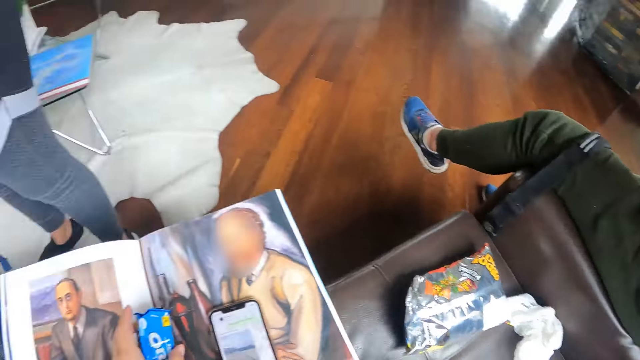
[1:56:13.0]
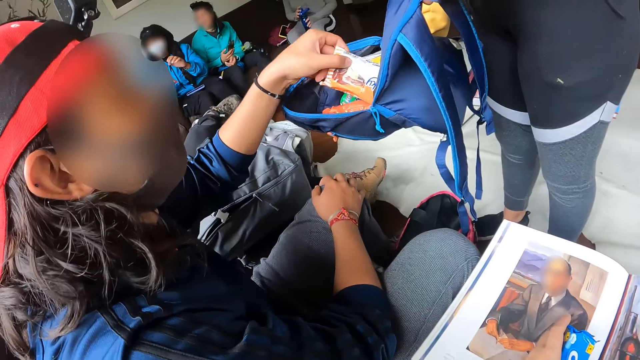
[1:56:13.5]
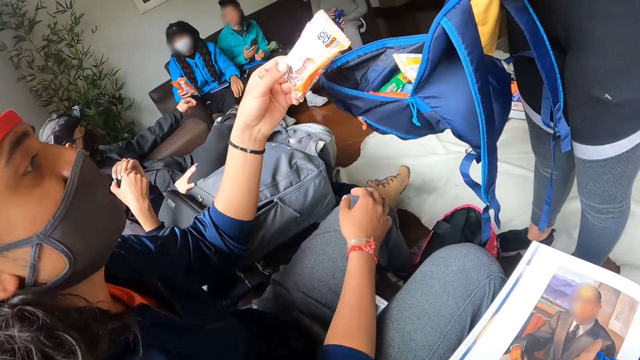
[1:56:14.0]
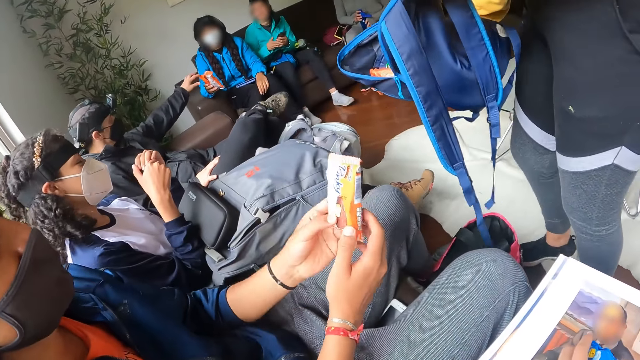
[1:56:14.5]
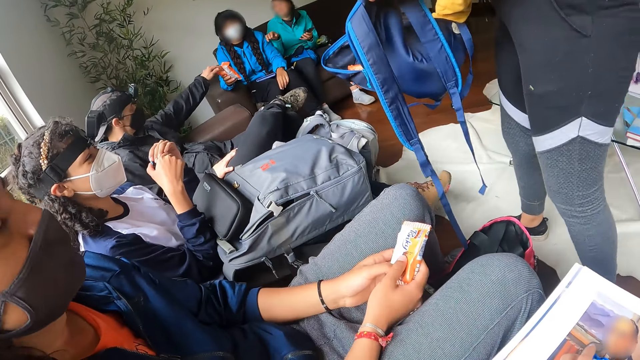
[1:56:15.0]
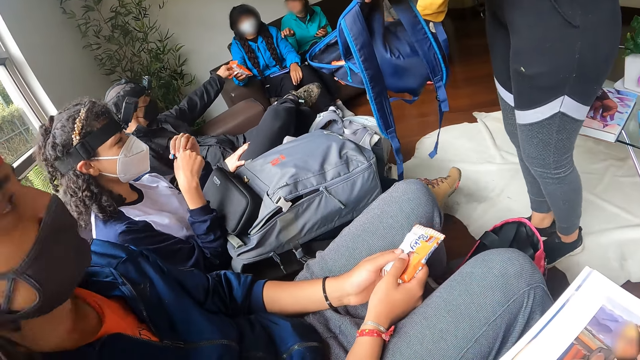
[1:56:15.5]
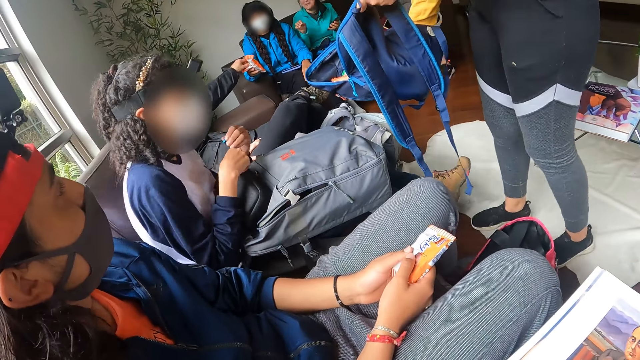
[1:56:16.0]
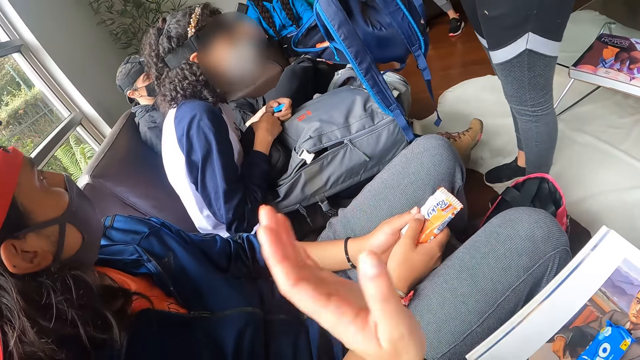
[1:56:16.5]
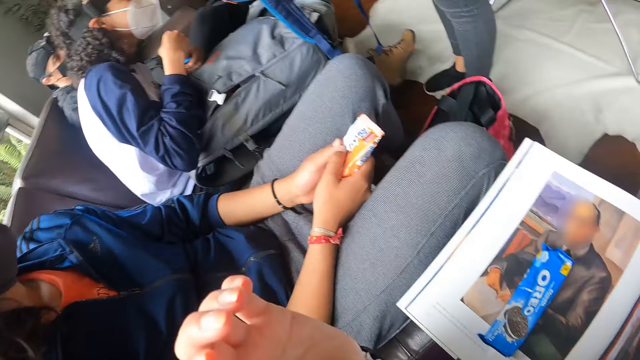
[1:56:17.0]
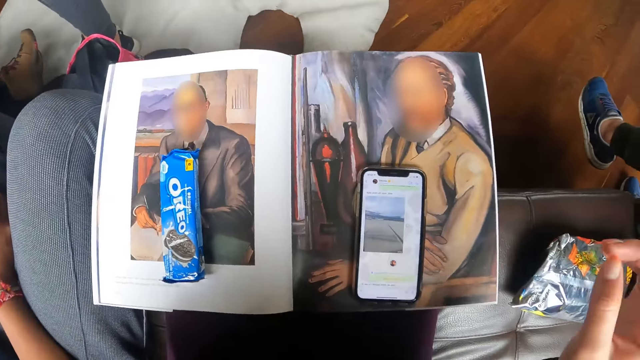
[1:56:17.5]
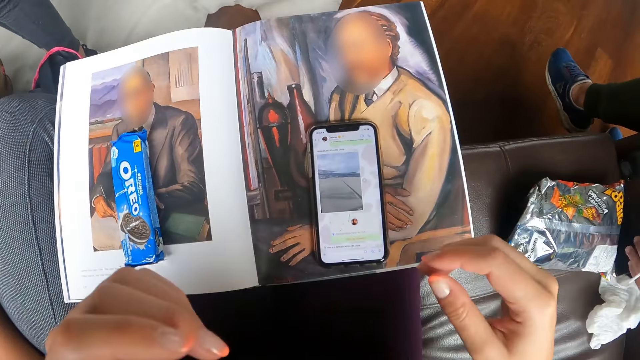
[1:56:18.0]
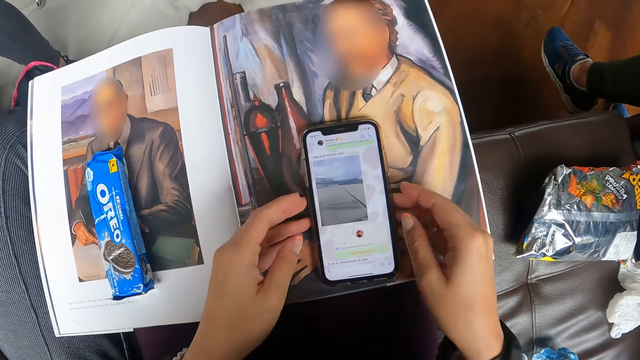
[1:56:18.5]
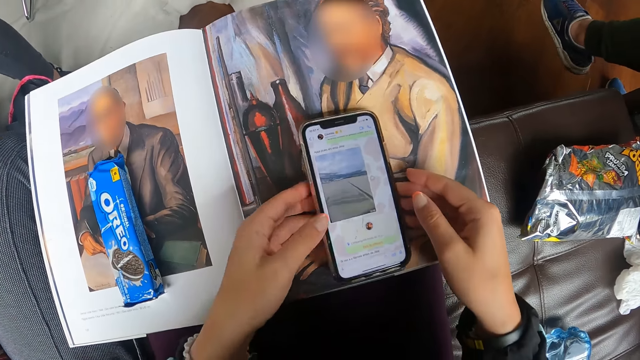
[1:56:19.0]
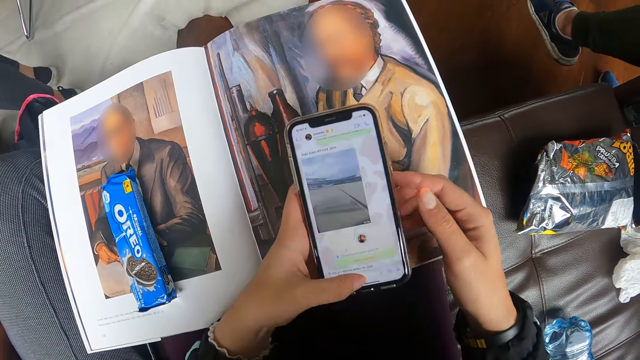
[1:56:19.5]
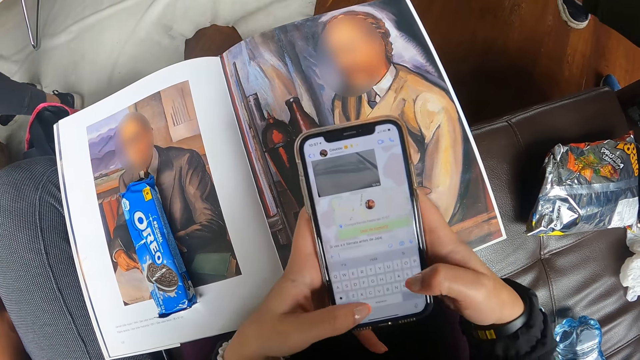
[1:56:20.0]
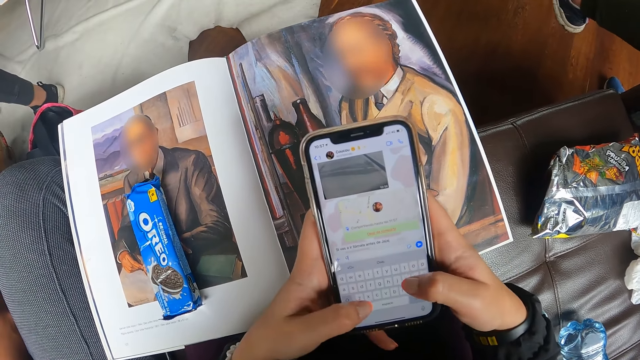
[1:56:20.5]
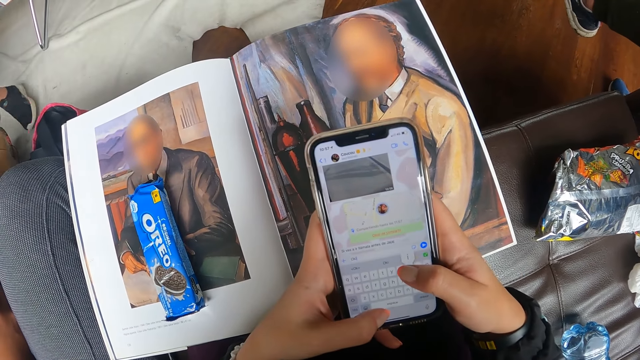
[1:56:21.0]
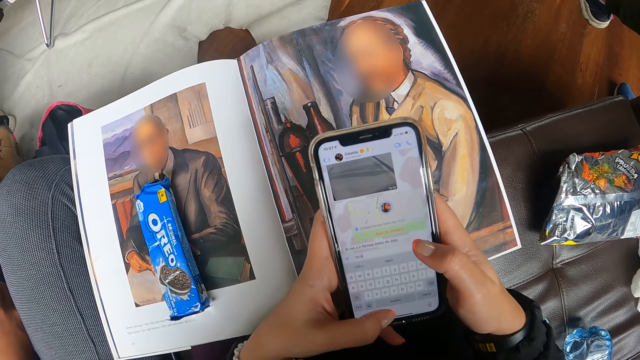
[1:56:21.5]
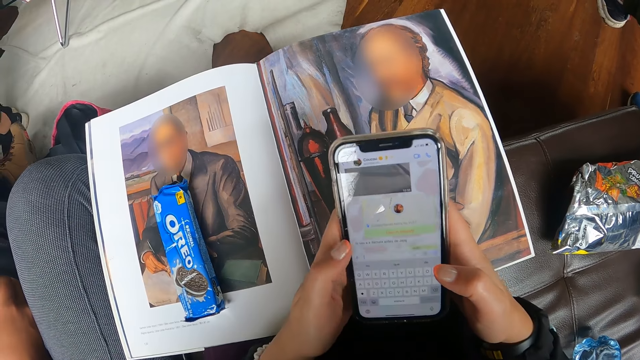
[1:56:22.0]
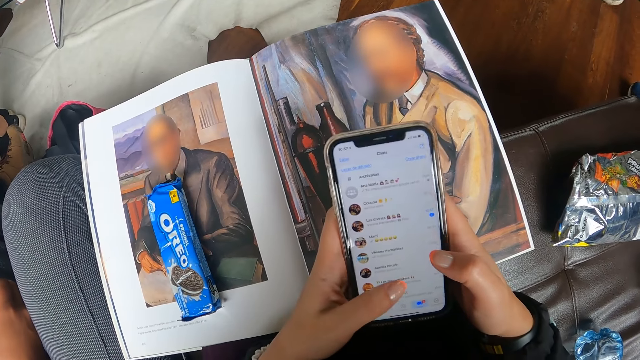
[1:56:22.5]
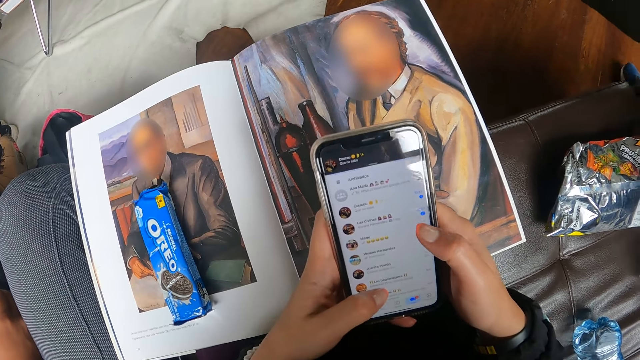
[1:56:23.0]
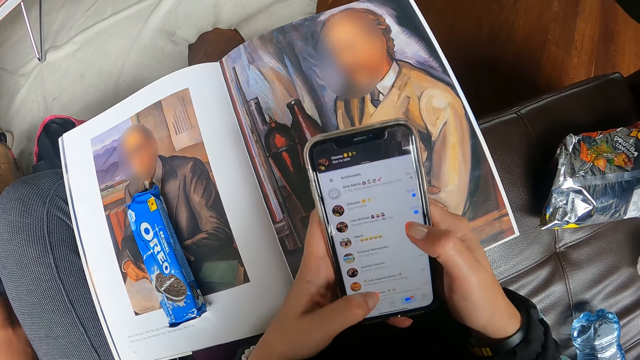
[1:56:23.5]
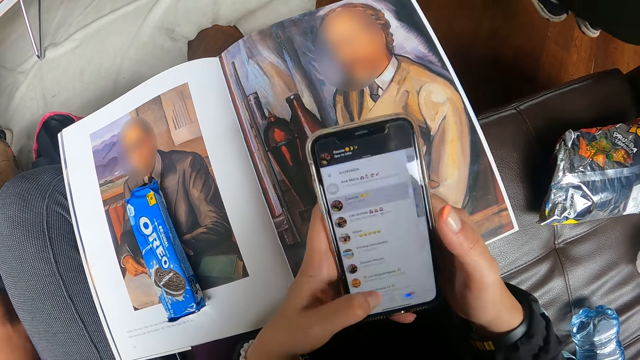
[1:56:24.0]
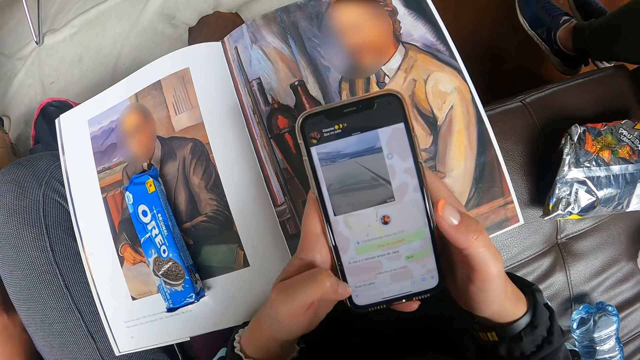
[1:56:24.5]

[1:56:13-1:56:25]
A man takes a packet of biscuits with his left hand from the bag with a woman. The camera wearer looks around. She places the packet of biscuits in her left hand on the magazine. Another woman looks into the bag with the first woman. The camera wearer takes the phone from the magazine with both hands. She operates the phone with both hands.

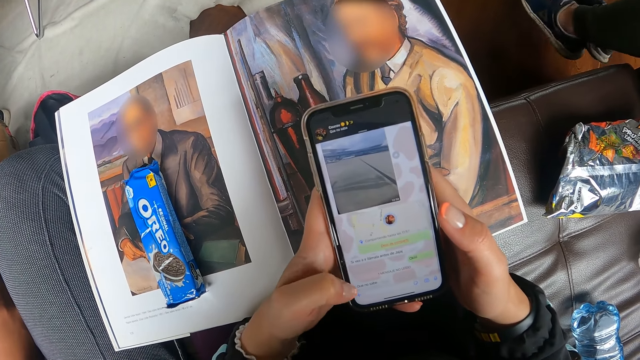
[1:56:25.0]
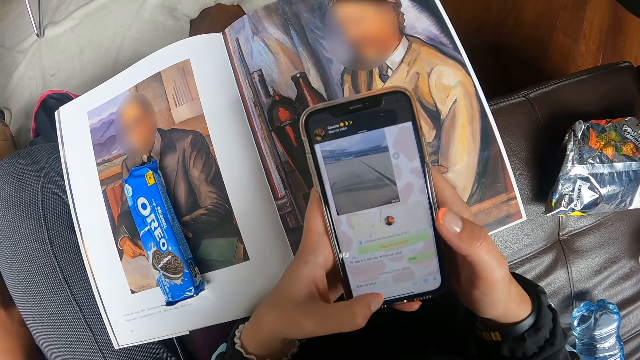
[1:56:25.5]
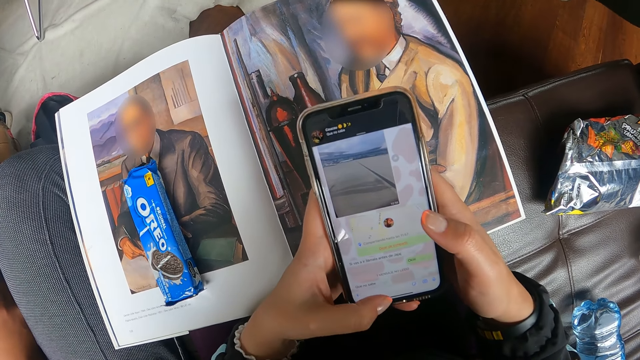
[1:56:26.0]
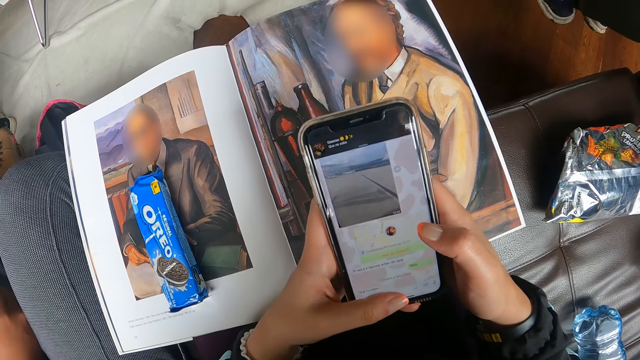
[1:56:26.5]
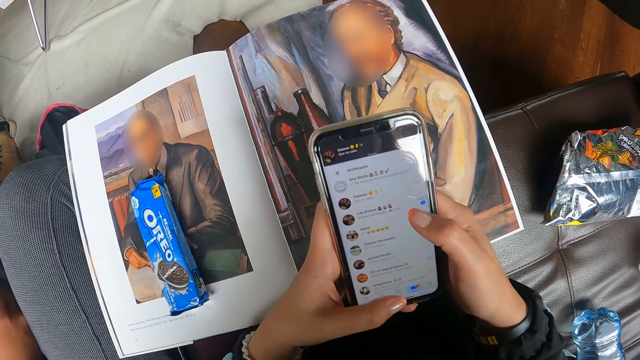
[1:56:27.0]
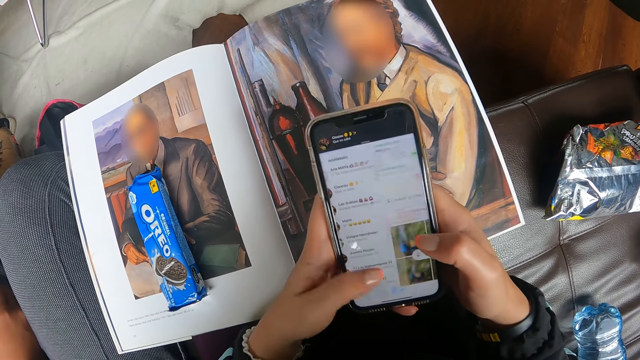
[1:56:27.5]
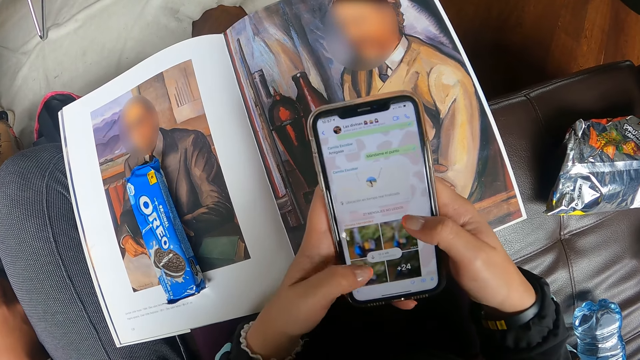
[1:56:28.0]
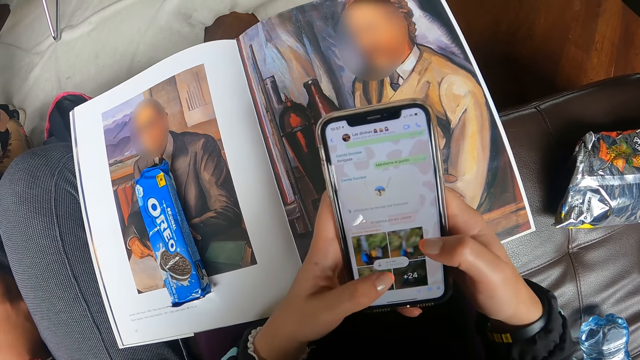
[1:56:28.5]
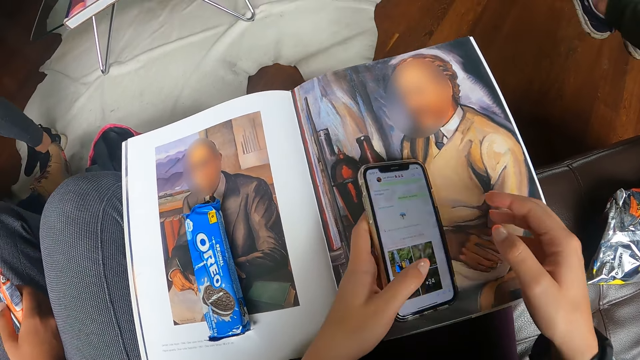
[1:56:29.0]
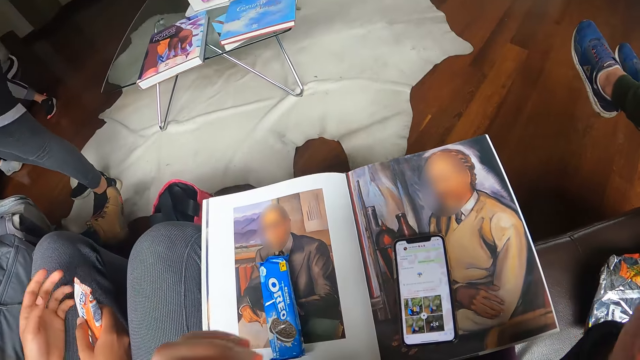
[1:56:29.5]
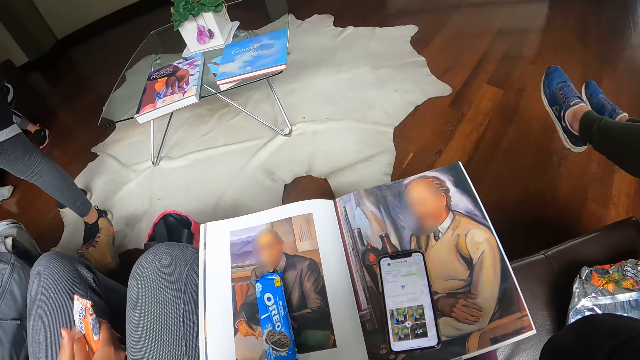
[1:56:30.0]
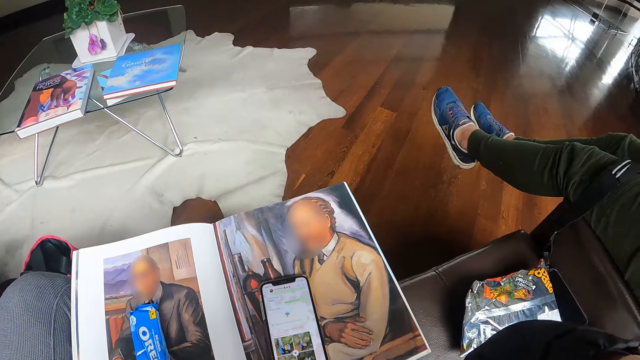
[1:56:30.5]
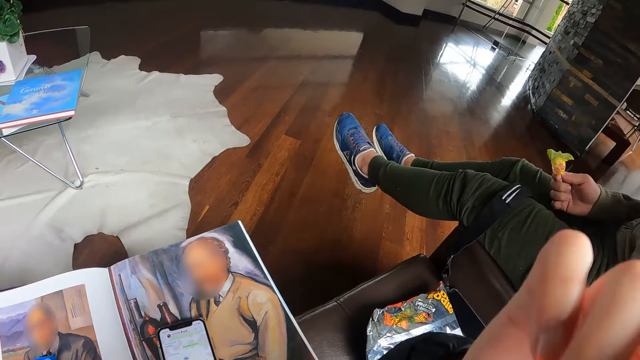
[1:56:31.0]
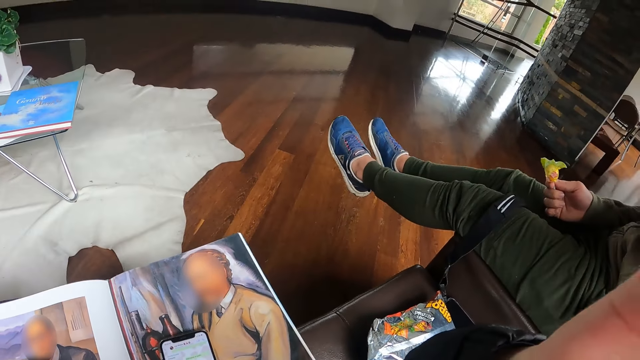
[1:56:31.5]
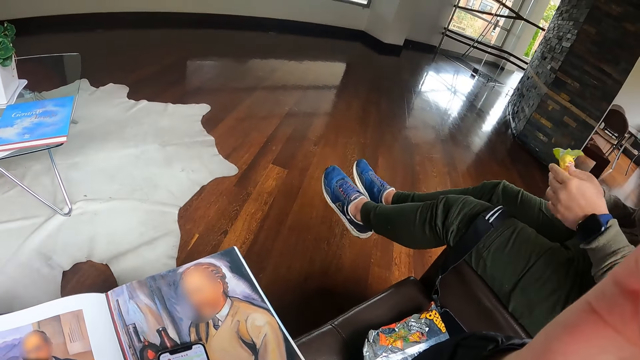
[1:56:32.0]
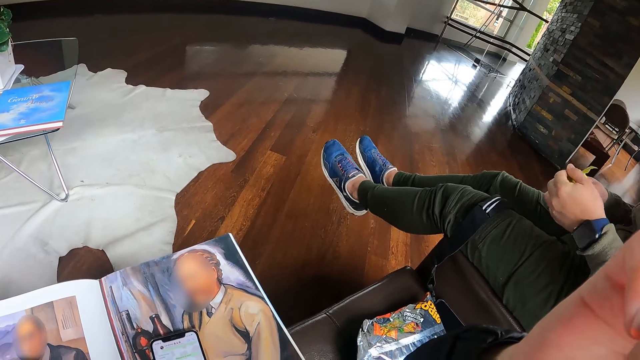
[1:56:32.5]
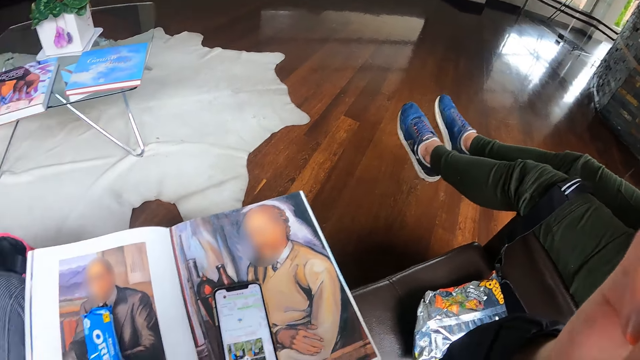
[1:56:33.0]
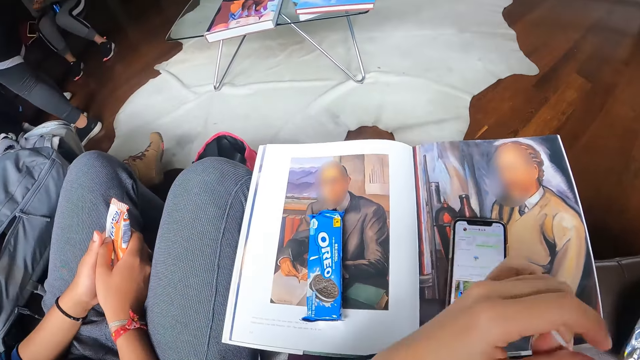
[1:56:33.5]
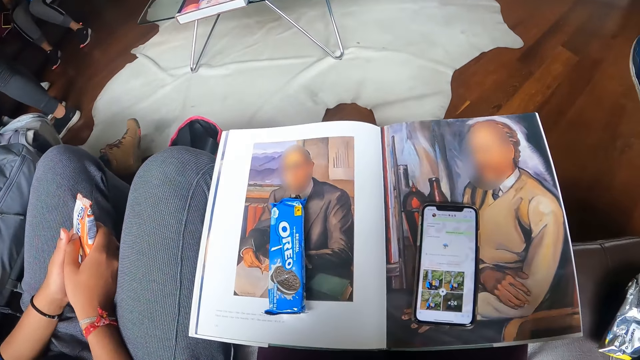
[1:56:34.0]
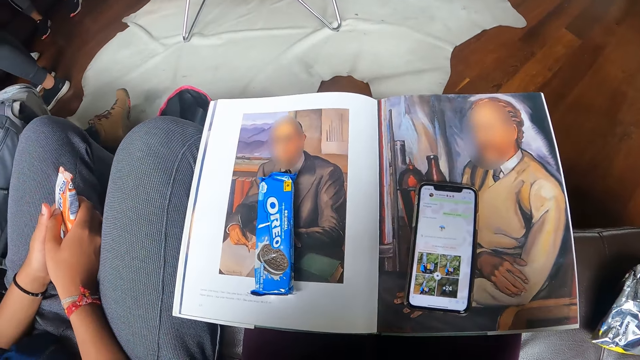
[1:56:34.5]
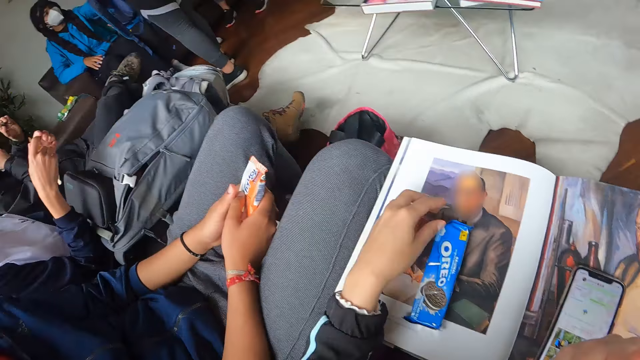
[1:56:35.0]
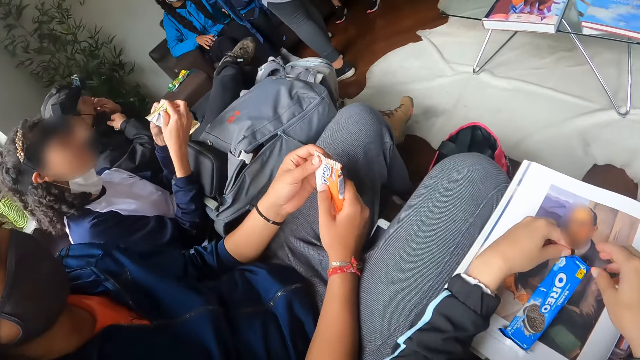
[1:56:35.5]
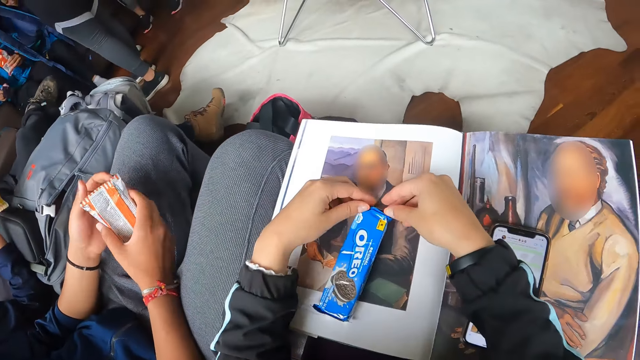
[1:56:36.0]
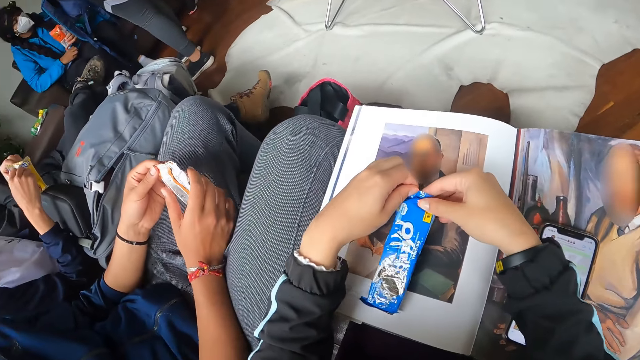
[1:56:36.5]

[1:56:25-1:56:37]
The camera wearer places the phone on the magazine with her left hand. She touches her head with both hands. She looks around. The man unwraps the lollipop with his left hand. A woman takes a packet of chocolate with her left hand from the bag with another woman.
